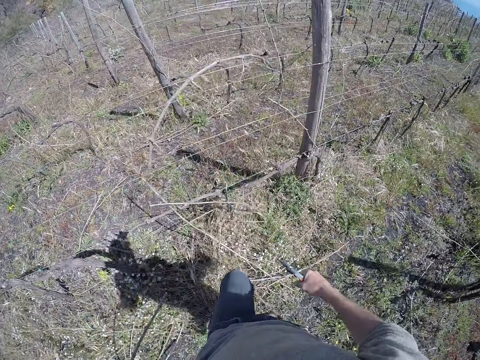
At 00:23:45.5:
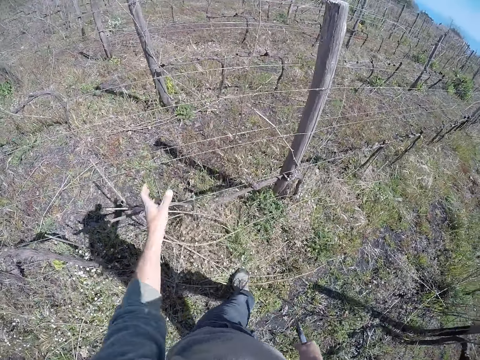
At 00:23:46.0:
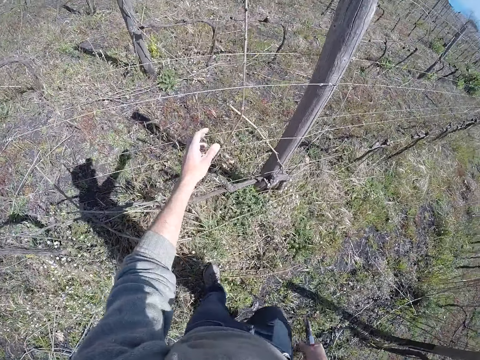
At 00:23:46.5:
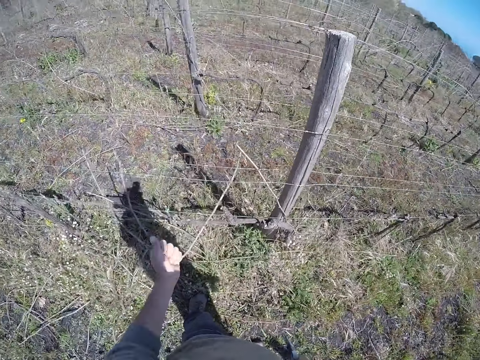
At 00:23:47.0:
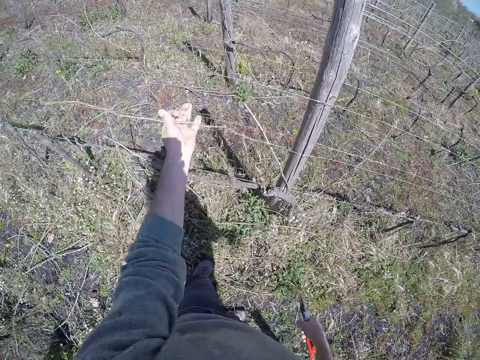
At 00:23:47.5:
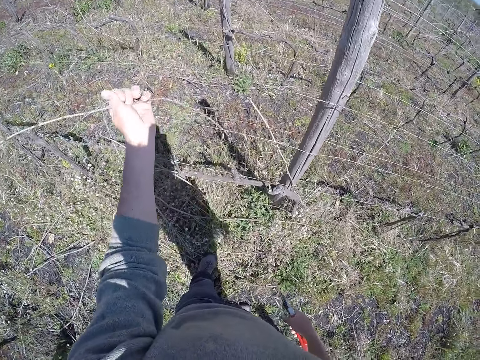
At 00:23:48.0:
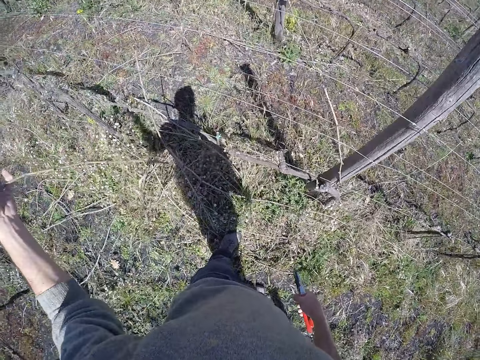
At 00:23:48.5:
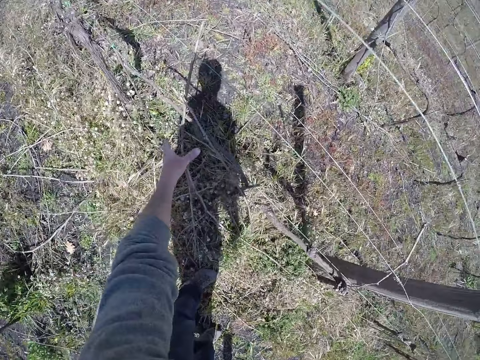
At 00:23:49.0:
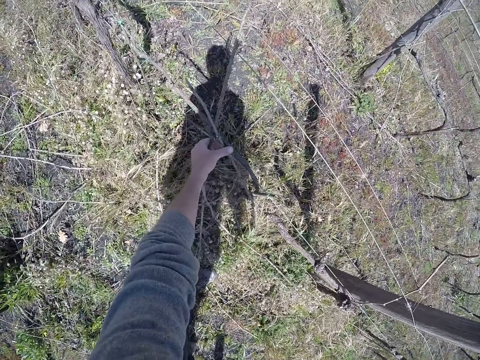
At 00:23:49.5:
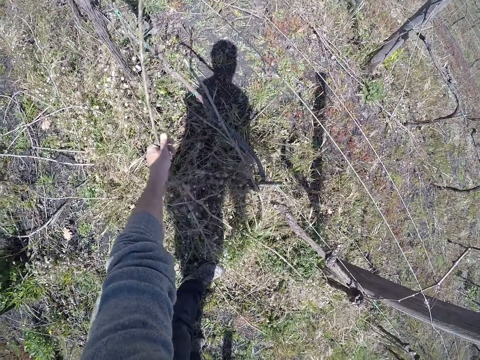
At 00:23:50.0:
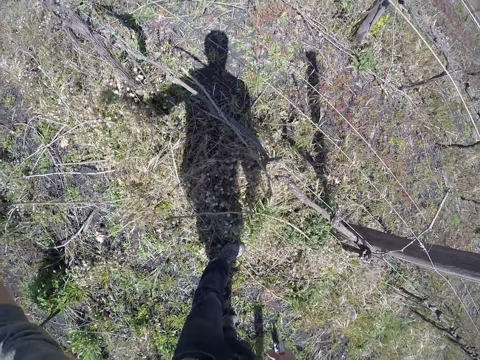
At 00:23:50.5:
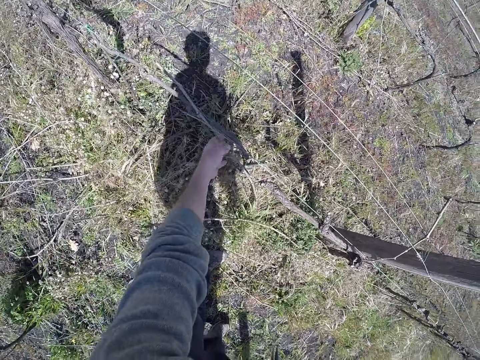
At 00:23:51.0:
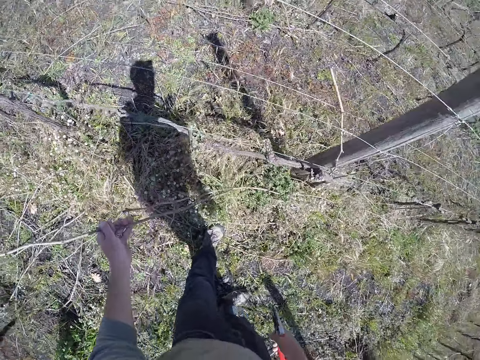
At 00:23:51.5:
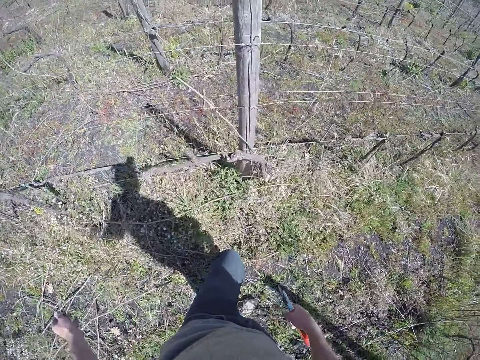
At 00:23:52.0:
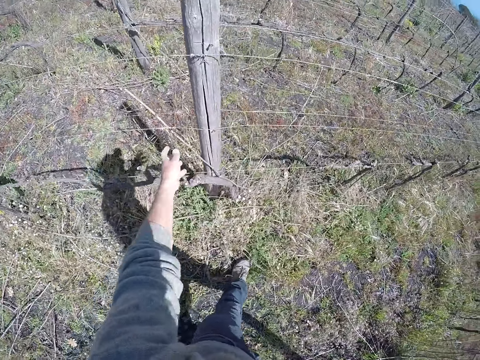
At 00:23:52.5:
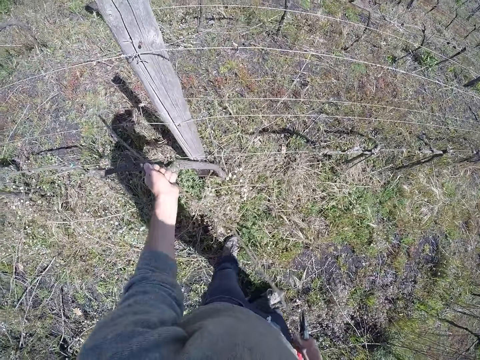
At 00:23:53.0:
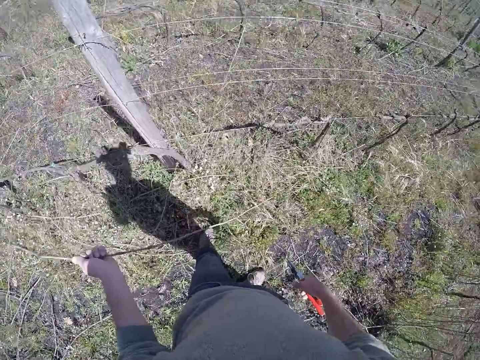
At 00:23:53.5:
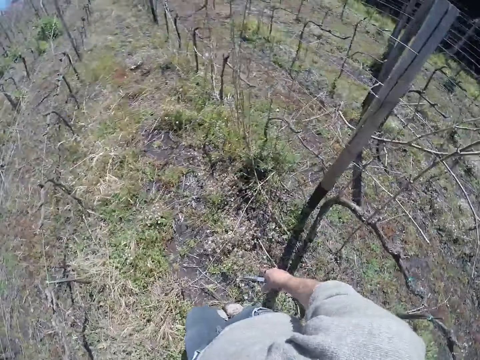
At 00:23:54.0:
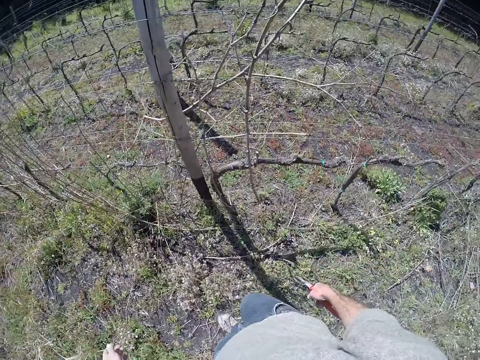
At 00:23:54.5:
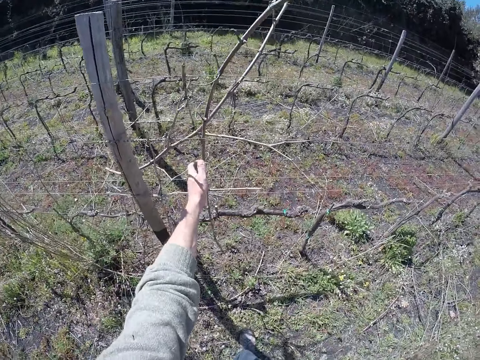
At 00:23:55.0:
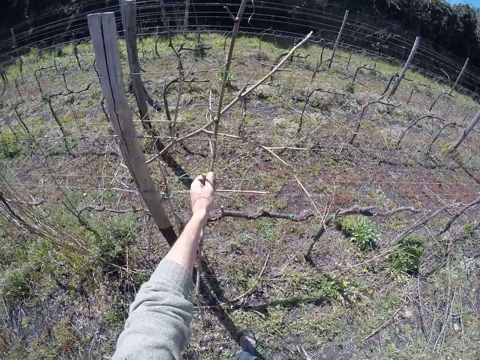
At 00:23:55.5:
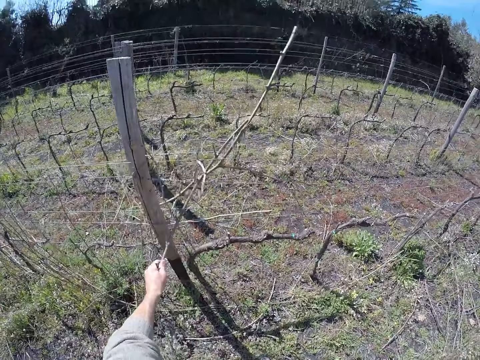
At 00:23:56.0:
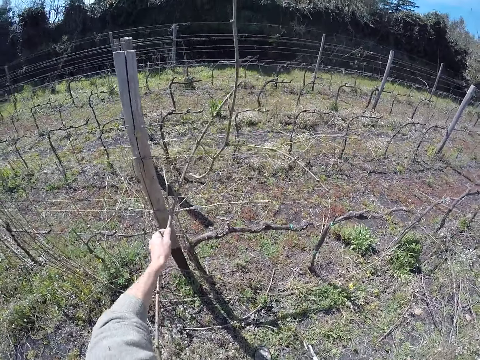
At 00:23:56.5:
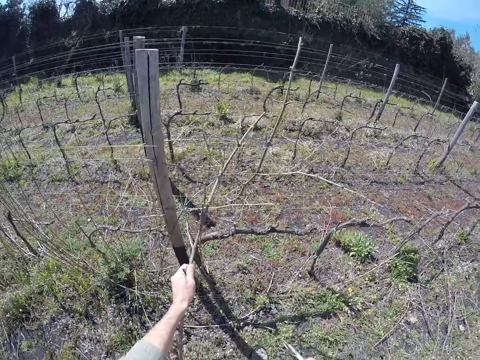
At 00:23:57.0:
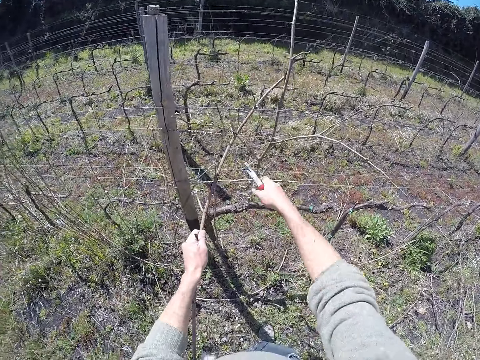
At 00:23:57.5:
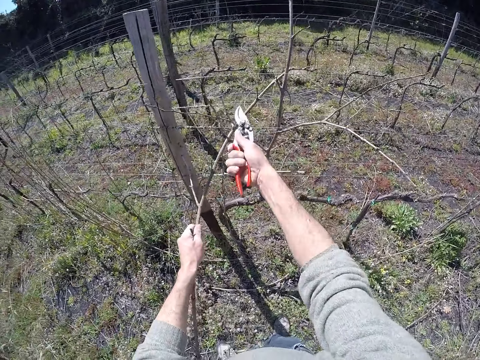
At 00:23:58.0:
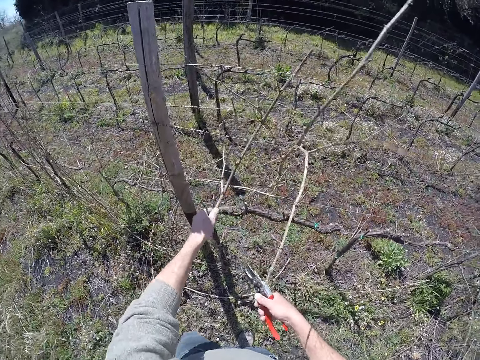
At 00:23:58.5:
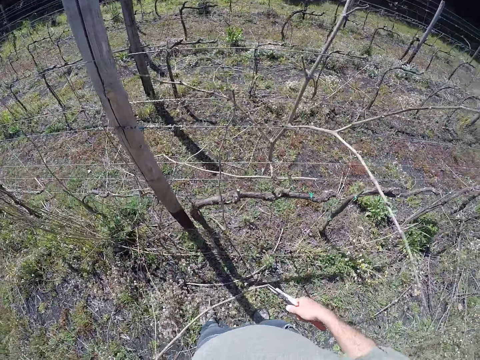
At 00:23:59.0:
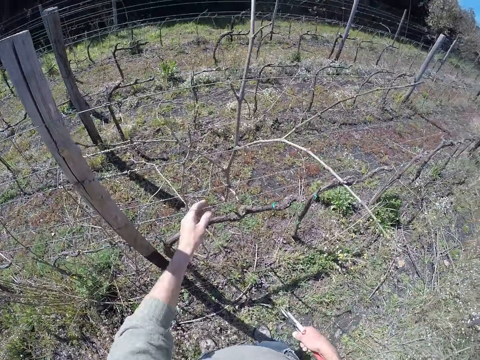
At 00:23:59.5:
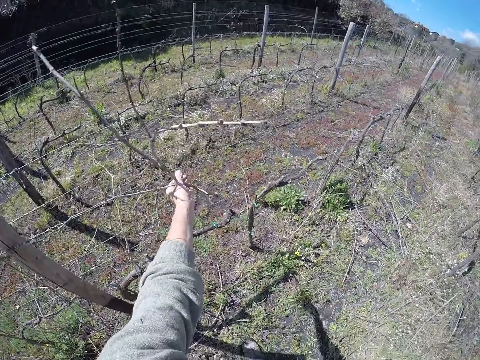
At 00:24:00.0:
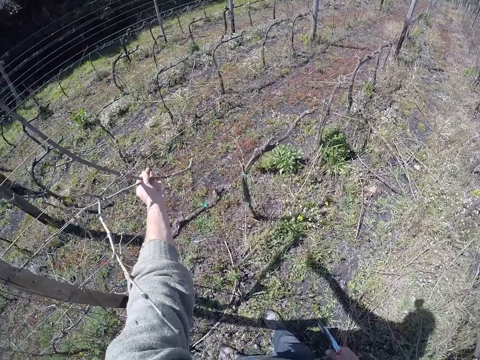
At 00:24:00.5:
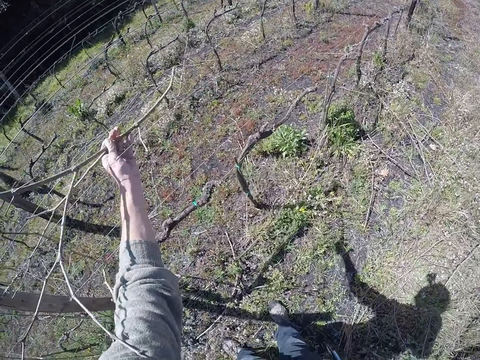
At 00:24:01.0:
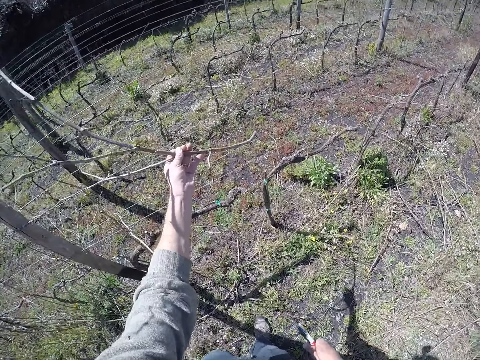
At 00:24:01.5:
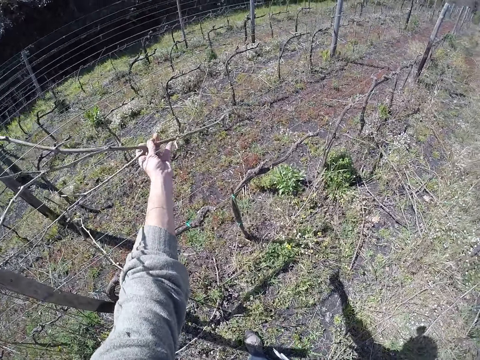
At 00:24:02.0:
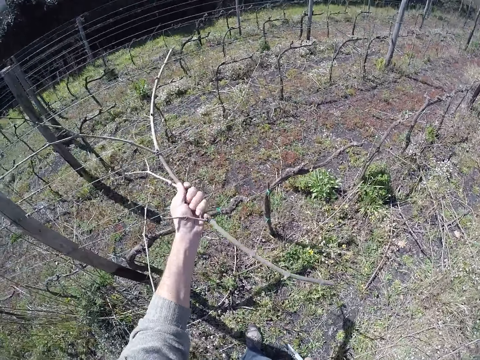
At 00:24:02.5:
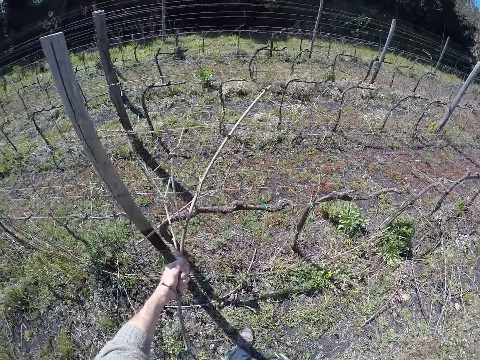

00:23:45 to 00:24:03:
The camera wearer drops the stick on the ground with his left hand. He pulls a stick away from the fence with his left hand. He drops the stick on the ground with his left hand. He picks a stick from the fence with his left hand. He drops the stick. He drops the stick on the ground with his left hand. He picks a stick from the fence with his left hand. He drops the stick on the ground with his left hand. He picks a stick from the fence with his left hand. He pulls a stick away from the fence with his left hand. He cuts the stick on the fence with the pair of pliers in his right hand. He picks a stick. He drops the stick on the ground with his left hand. He pulls a stick away from the fence with his left hand.

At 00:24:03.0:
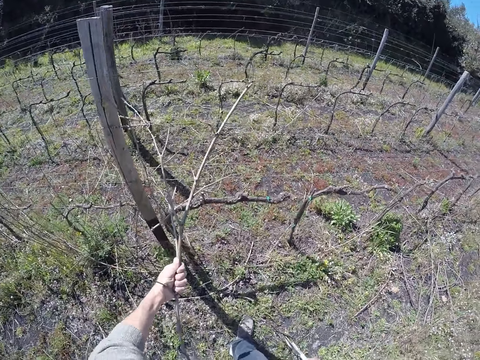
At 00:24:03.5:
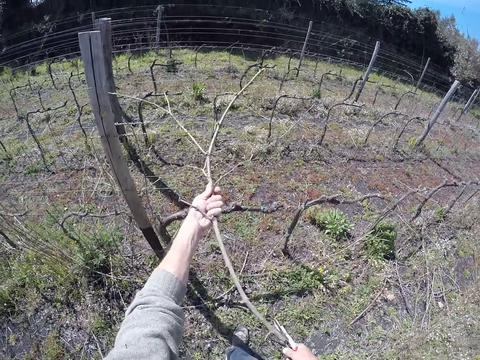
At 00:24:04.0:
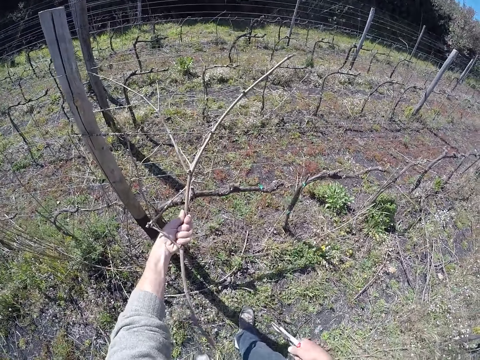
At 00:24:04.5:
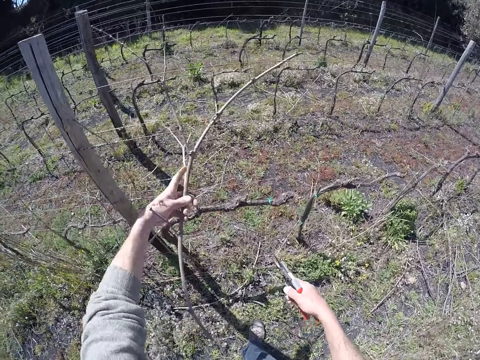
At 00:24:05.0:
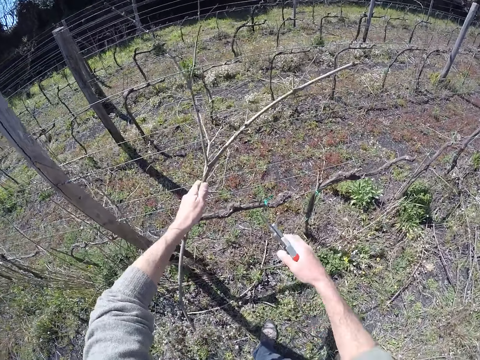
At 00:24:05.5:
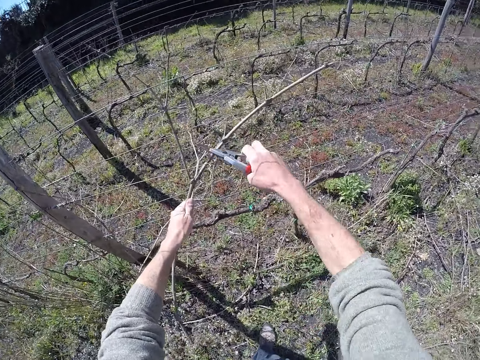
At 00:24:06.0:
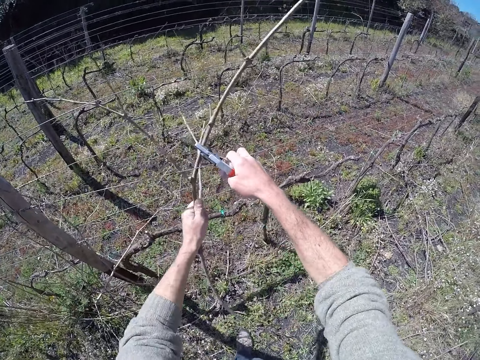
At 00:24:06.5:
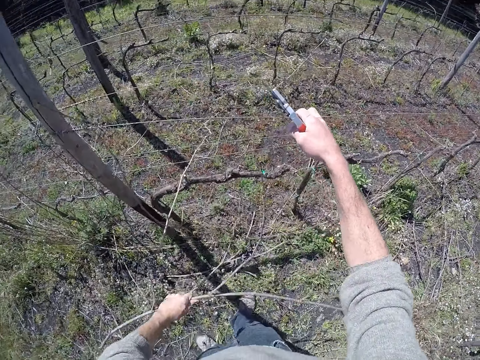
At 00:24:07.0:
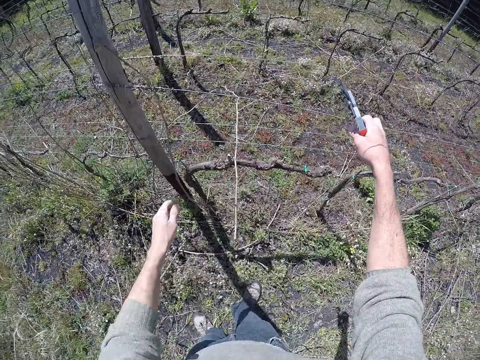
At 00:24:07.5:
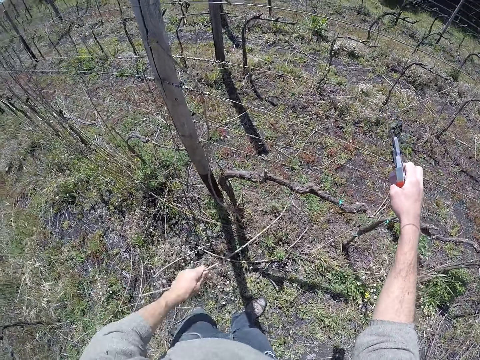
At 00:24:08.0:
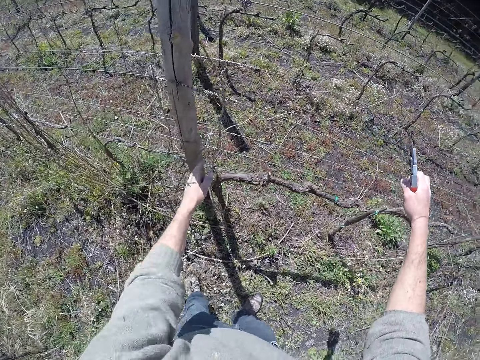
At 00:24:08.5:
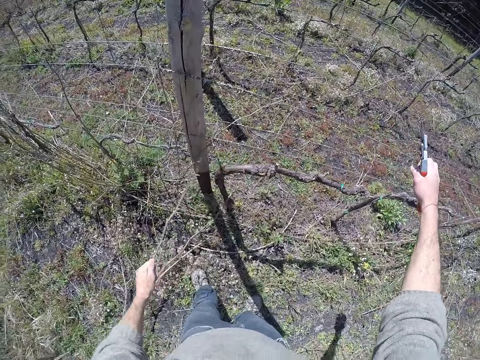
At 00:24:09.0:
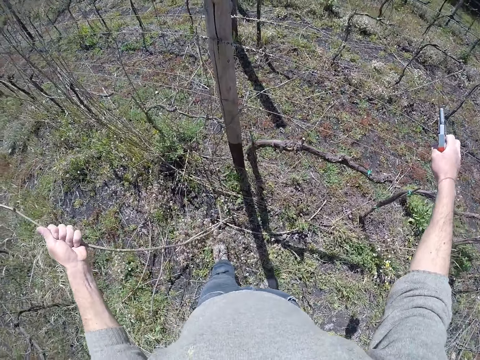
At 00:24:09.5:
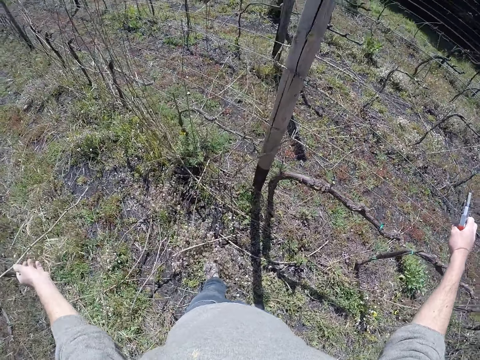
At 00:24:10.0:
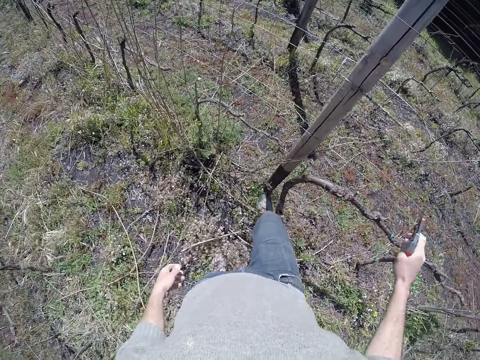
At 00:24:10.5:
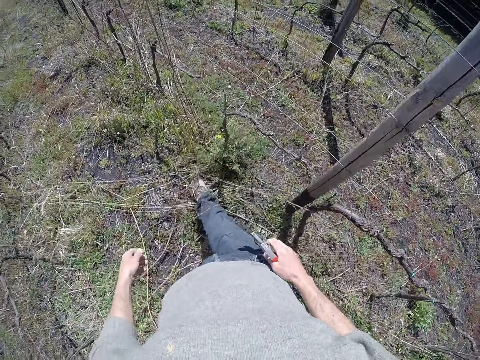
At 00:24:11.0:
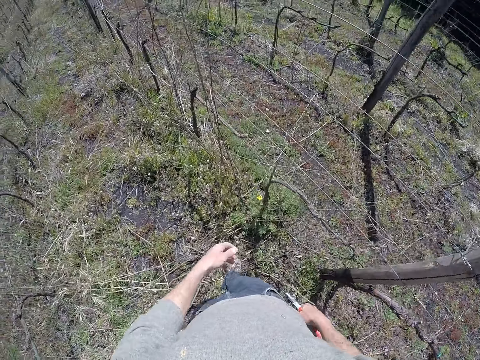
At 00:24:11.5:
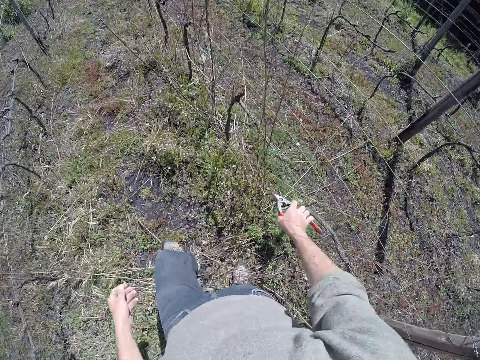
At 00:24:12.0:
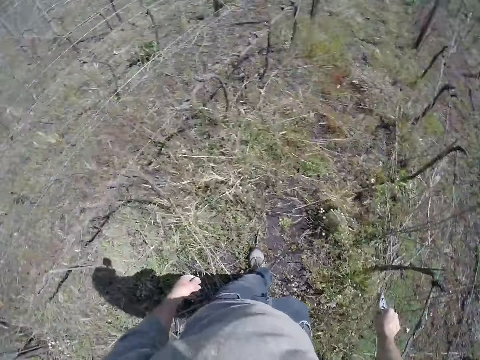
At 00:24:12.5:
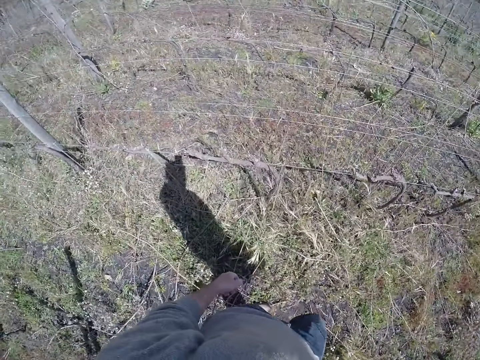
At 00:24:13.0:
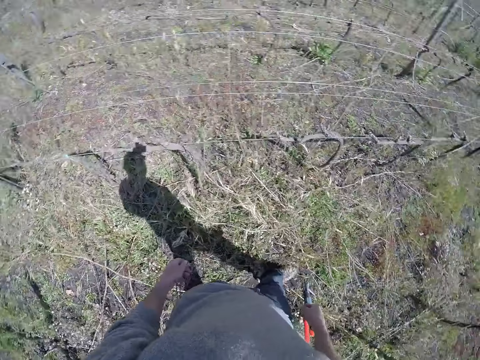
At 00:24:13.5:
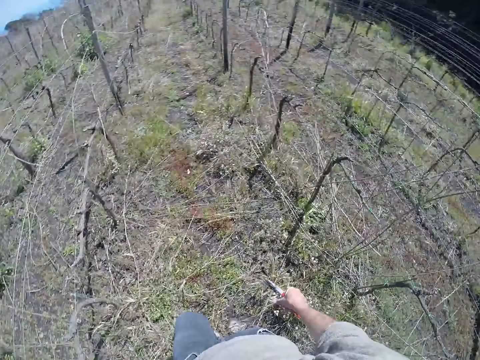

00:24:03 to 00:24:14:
The camera wearer pulls a wire on the fence with his right hand. He drops the stick on the ground with his left hand. He pulls a stick away from the fence with his left hand. He picks up a stick. He drops the stick on the ground with his left hand. He pulls a stick away from the fence with his left hand. He picks up a stick. He drops the stick on the ground with his left hand. He steps on a dried branch on the ground with his right foot. He walks. He cuts a stick on the fence with the pair of pliers in his right hand.
